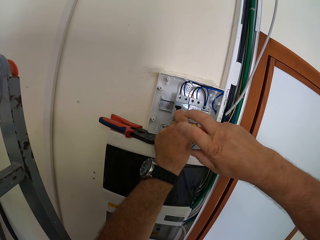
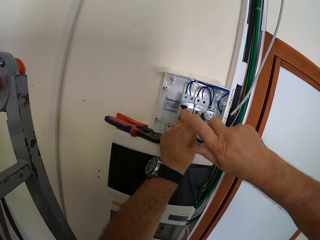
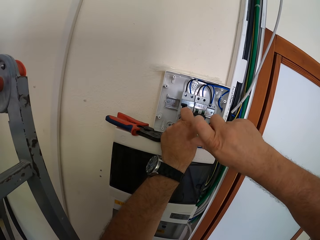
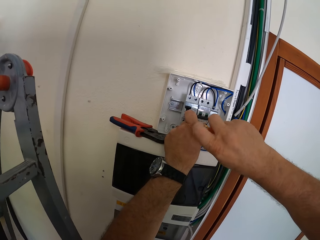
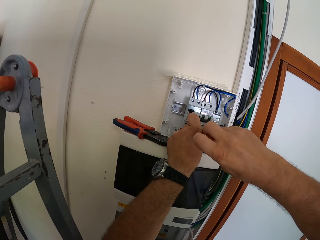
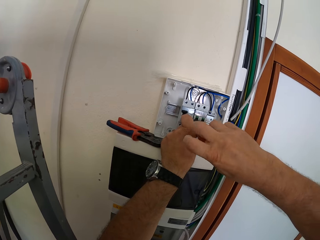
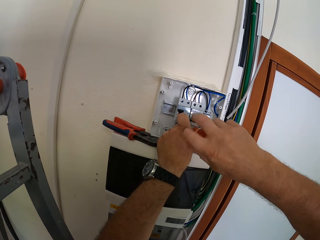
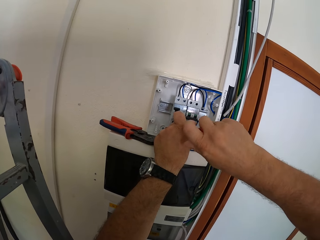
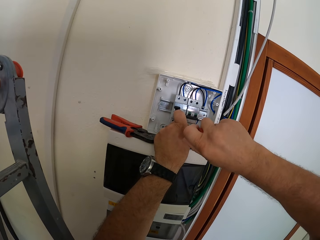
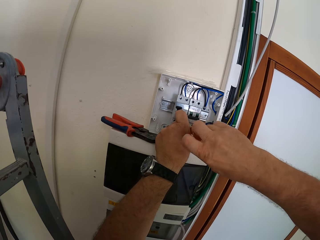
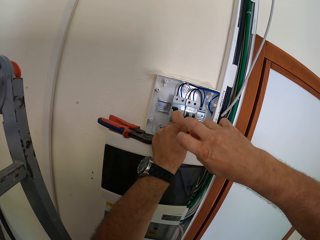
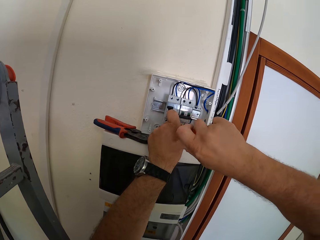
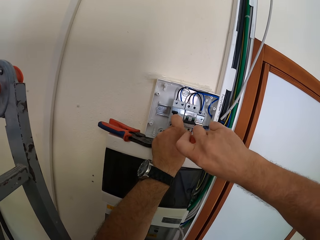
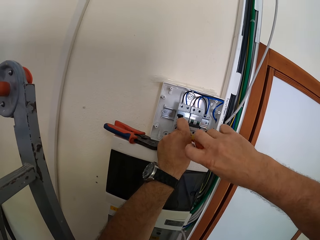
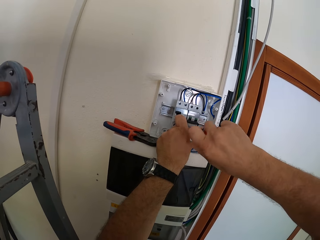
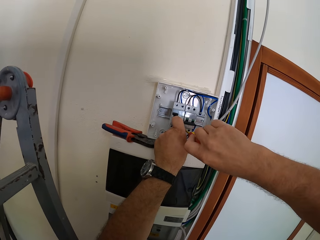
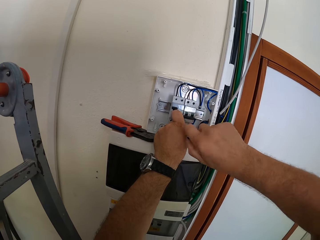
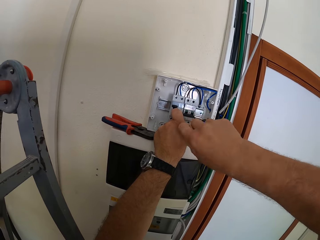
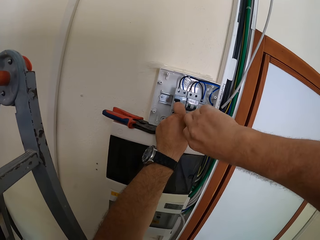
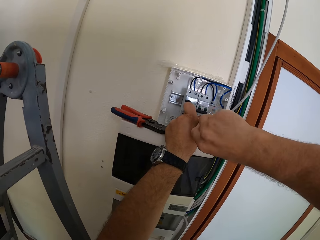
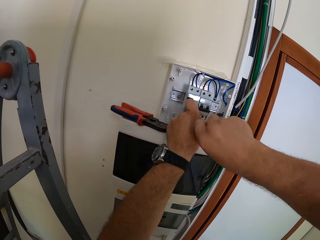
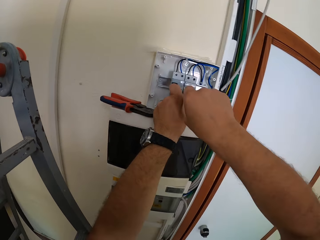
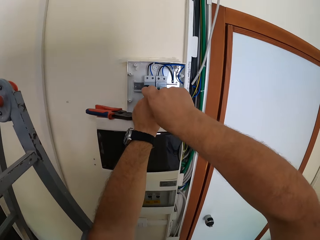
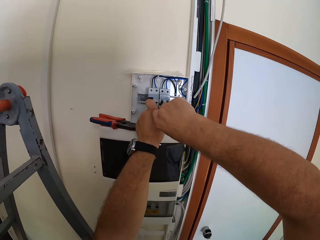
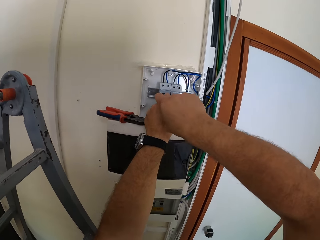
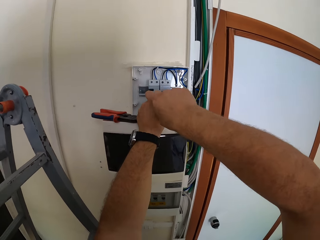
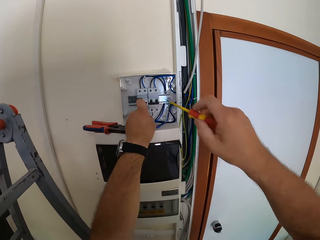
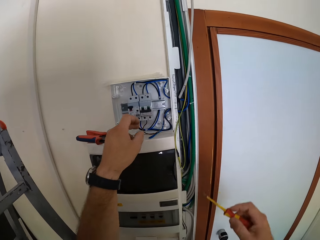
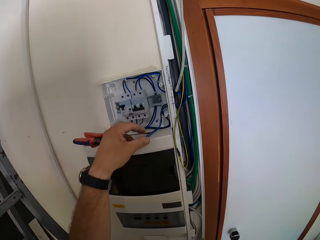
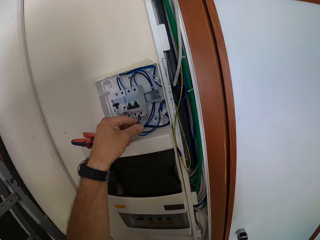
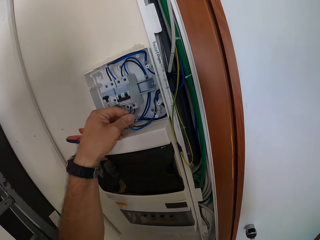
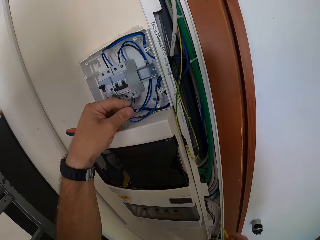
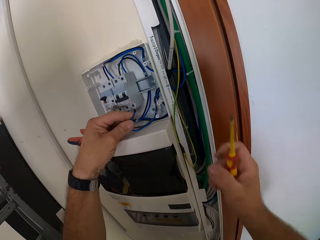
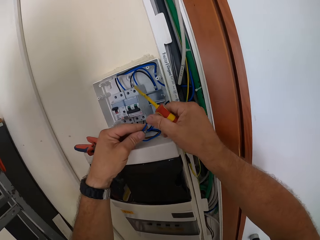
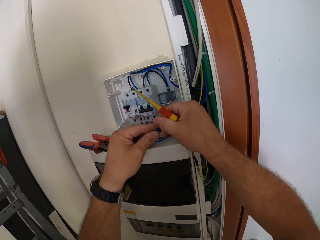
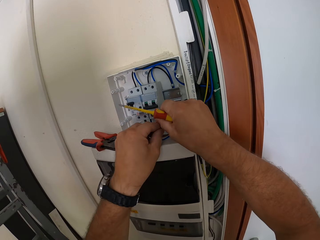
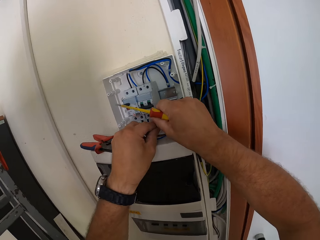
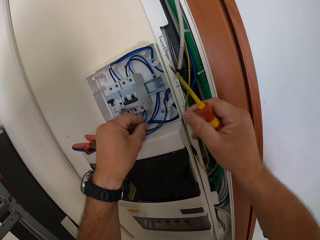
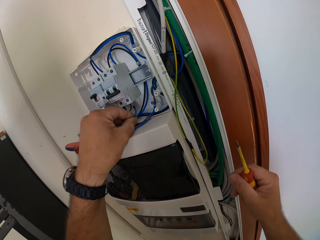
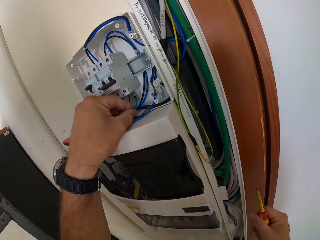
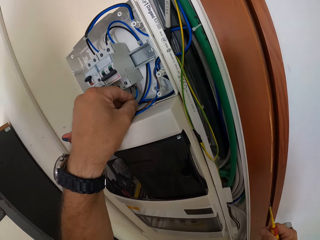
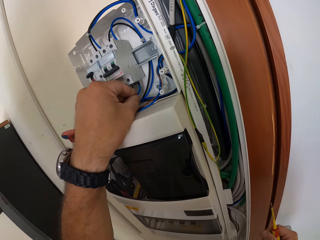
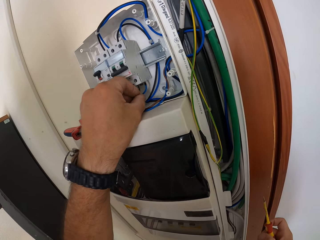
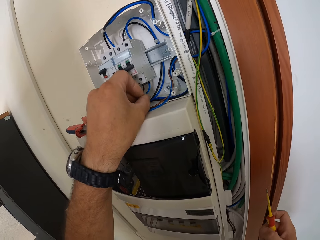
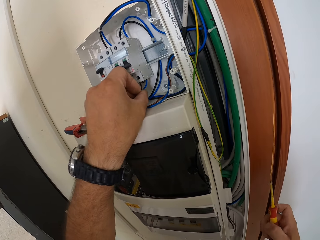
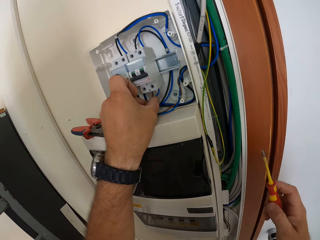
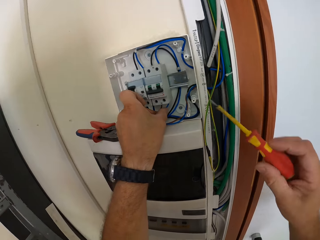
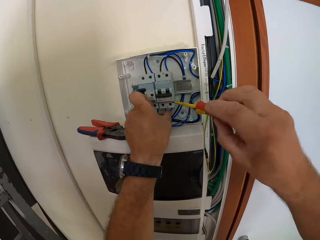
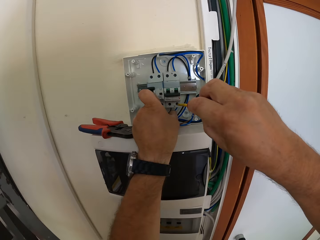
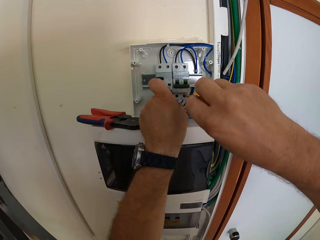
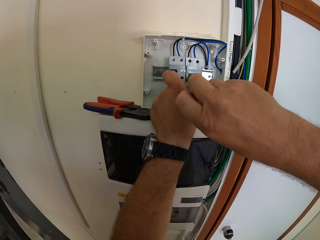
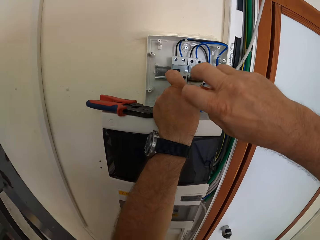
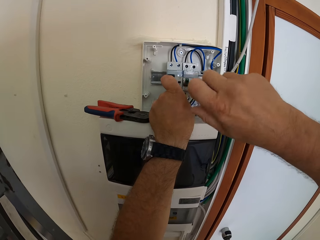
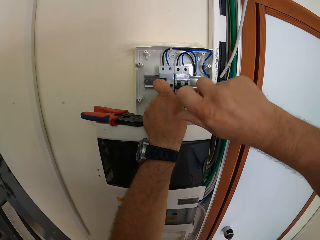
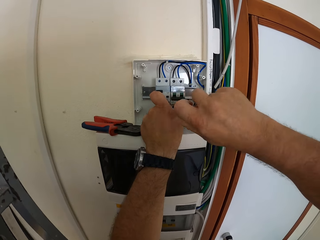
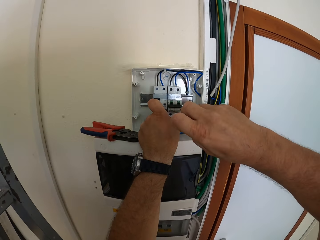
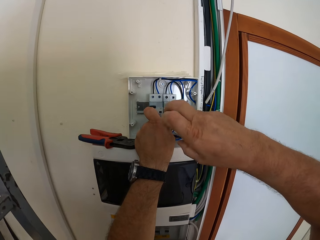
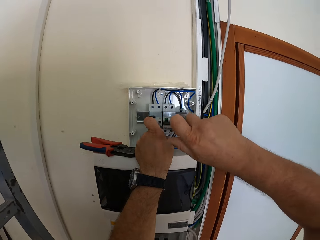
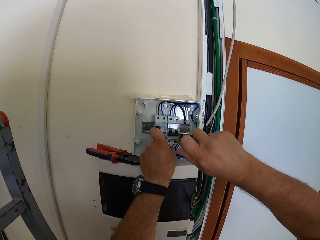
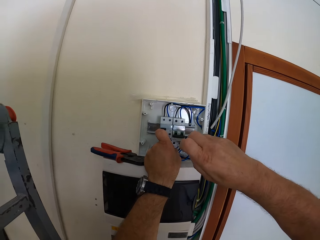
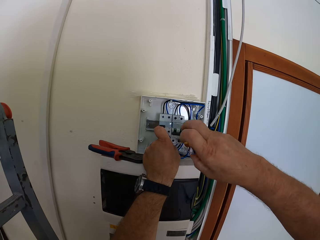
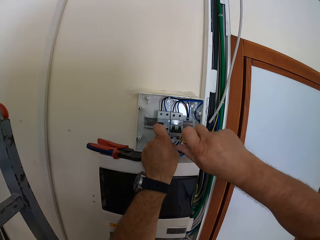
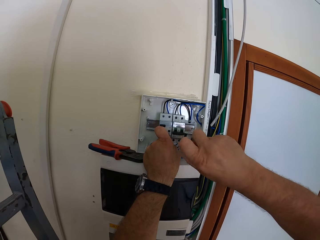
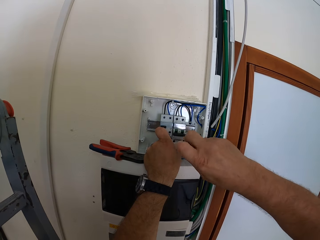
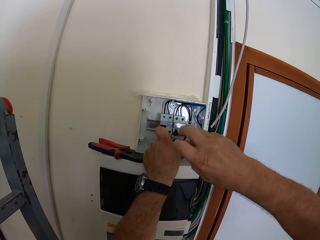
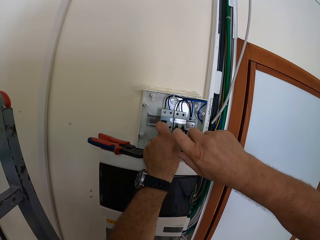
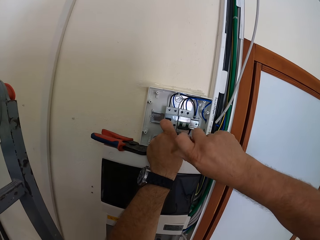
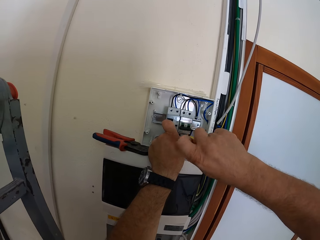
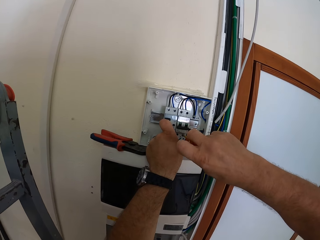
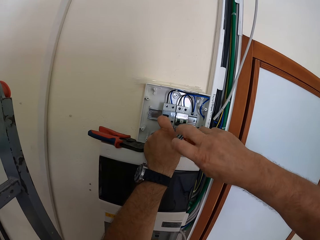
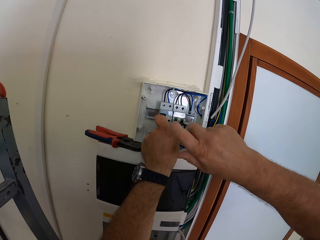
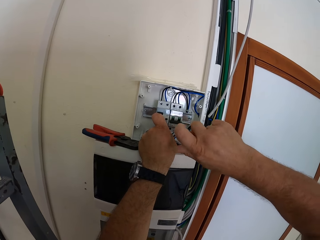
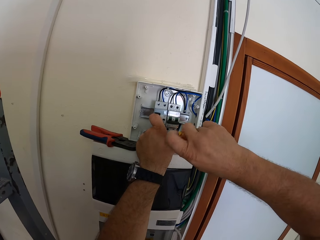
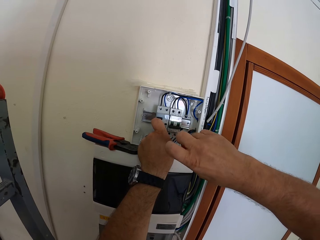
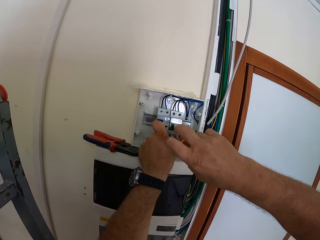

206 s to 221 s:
The camera wearer removes the screwdriver from the circuit breaker. He holds a wire. He lifts up the wire with his left hand. He bends the wire. He adjusts the wire with both hands. He removes his right hand from the wire. He inserts the wire into the circuit breaker. He screws the wire into the circuit breaker with the screwdriver.

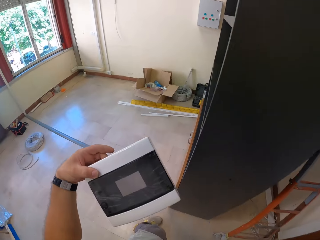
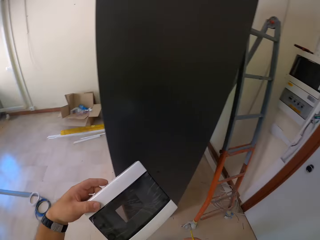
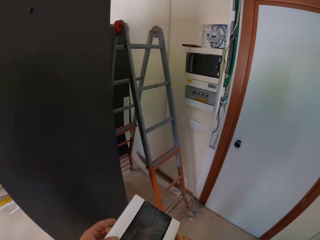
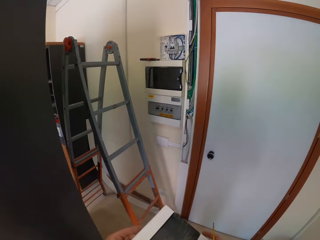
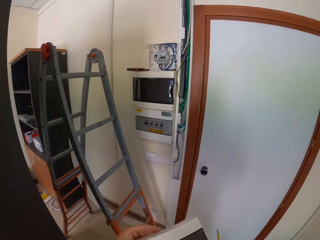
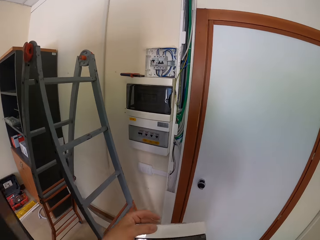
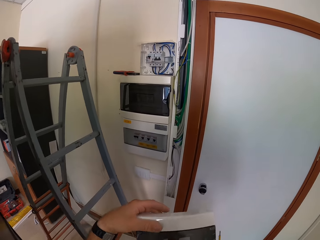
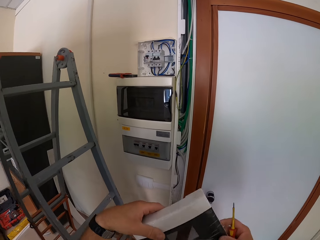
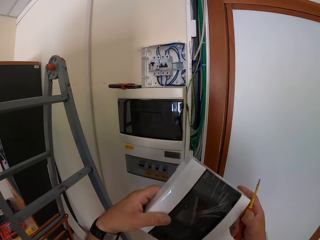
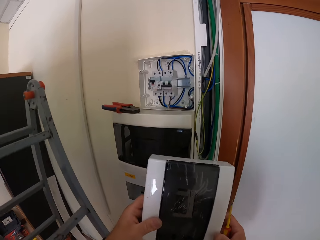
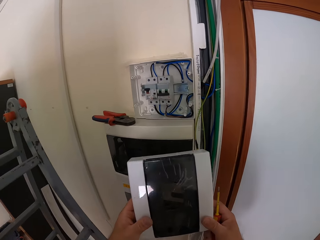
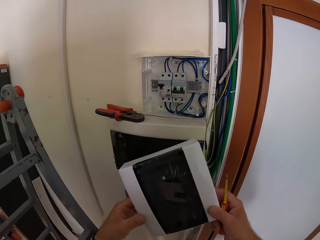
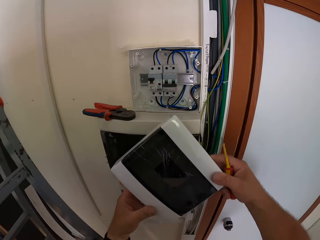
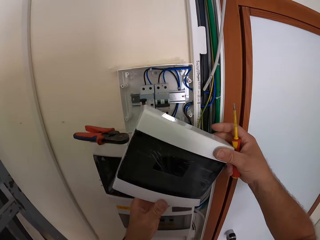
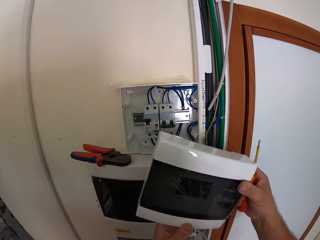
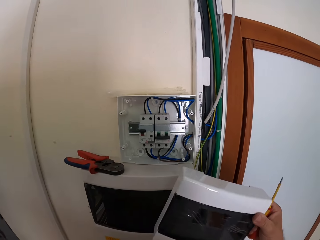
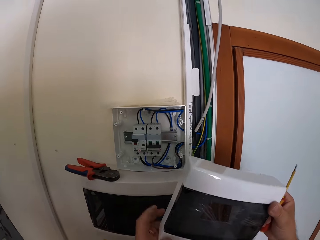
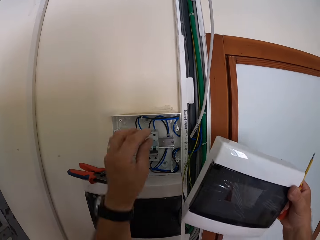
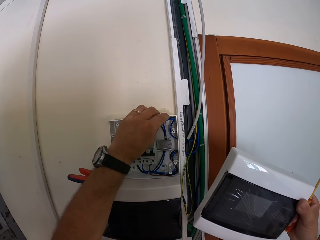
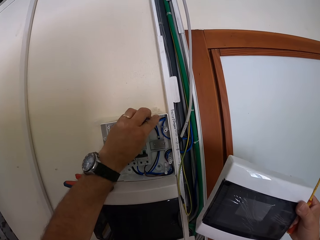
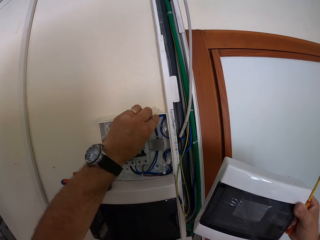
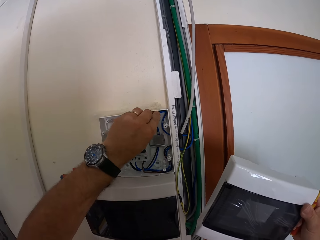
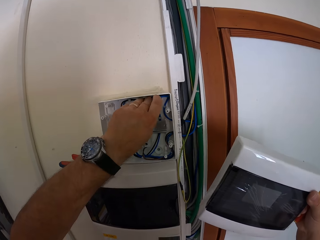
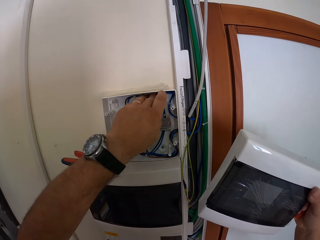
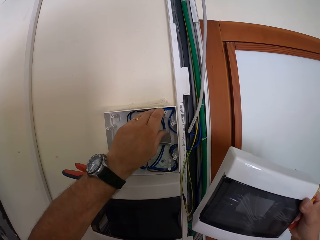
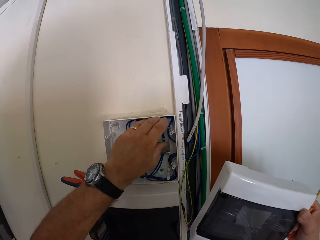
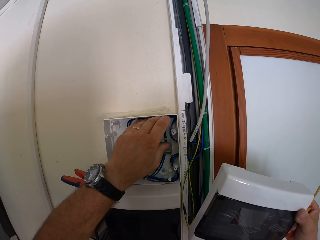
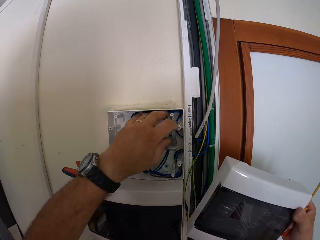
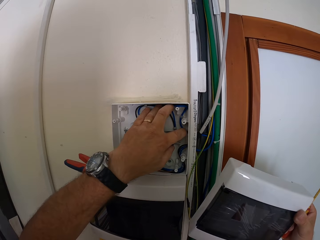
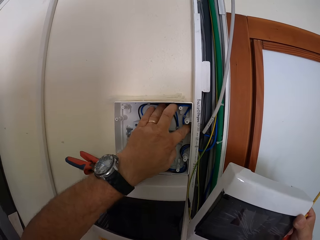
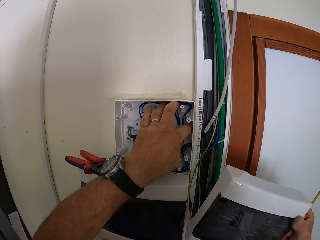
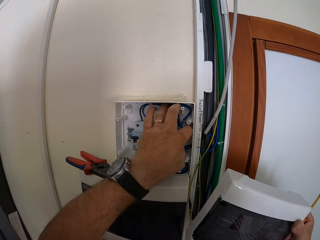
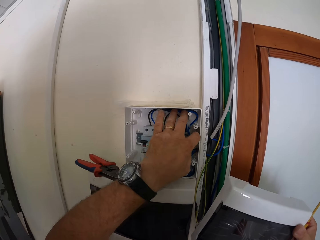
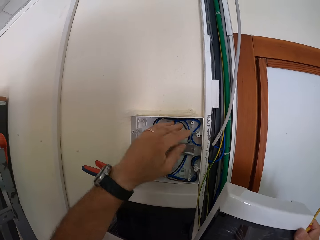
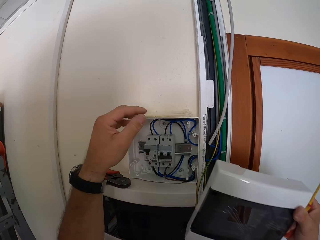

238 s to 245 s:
The camera wearer moves towards the circuit box. He pushes the cable into the circuit box with his left hand.
